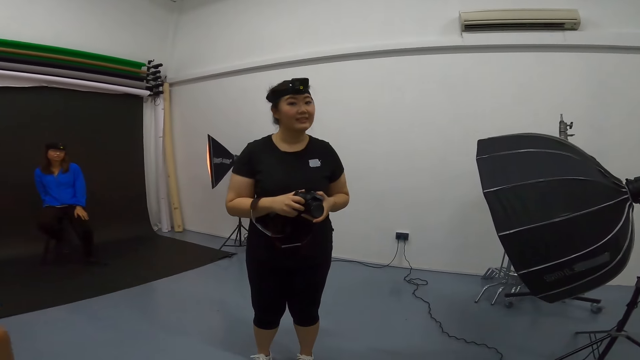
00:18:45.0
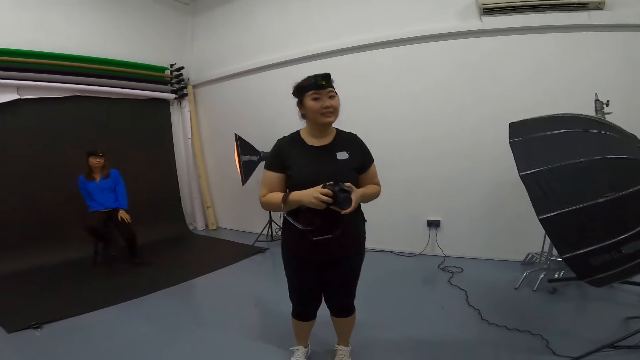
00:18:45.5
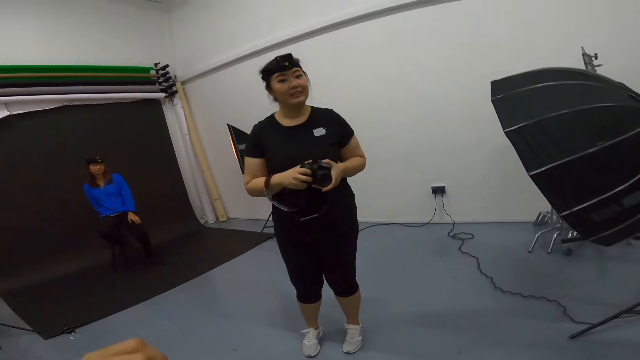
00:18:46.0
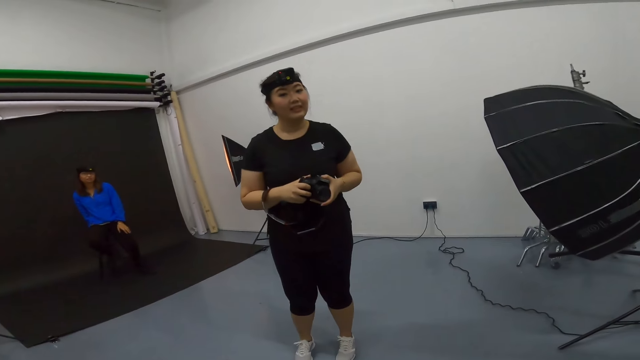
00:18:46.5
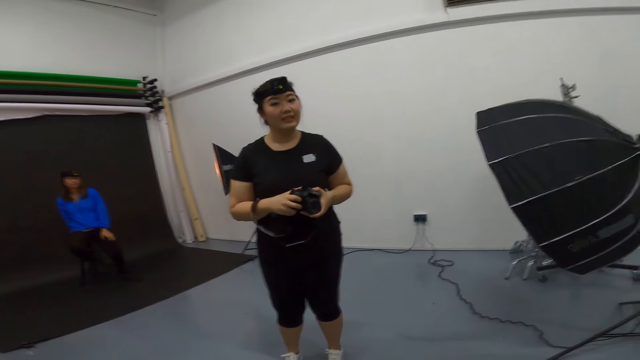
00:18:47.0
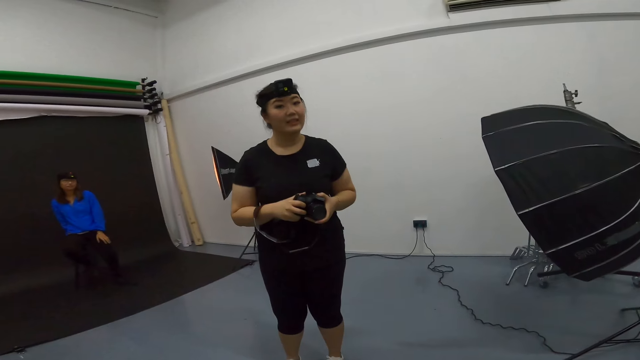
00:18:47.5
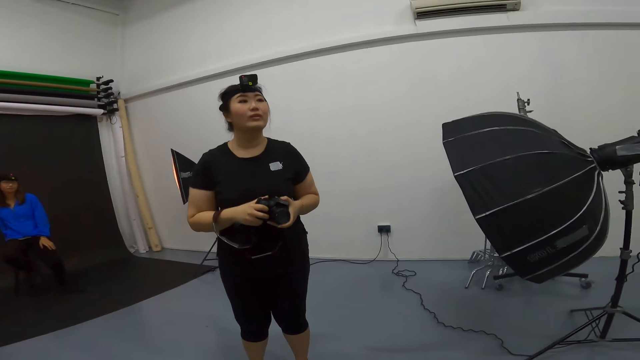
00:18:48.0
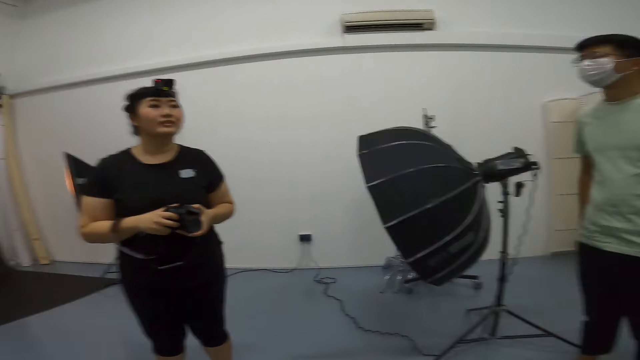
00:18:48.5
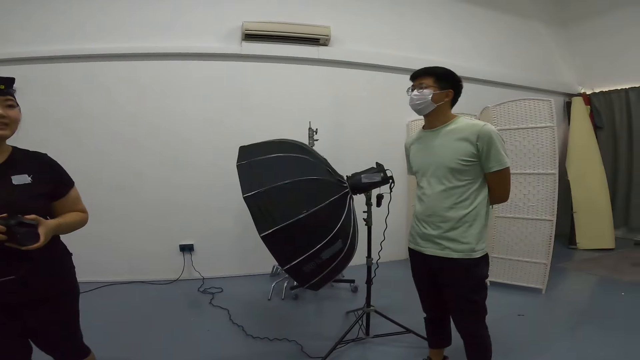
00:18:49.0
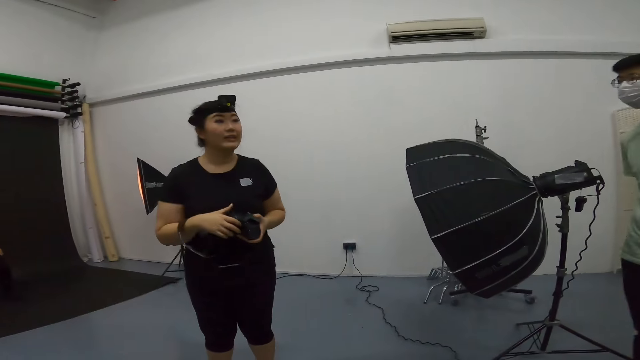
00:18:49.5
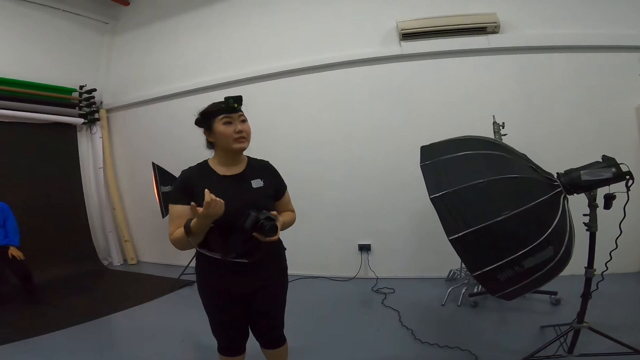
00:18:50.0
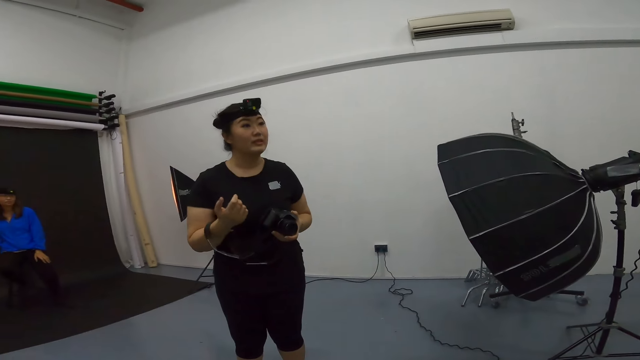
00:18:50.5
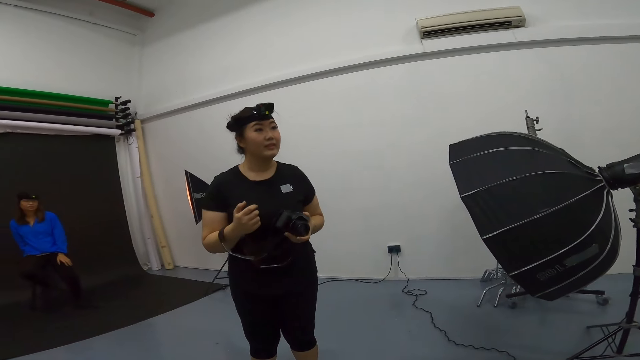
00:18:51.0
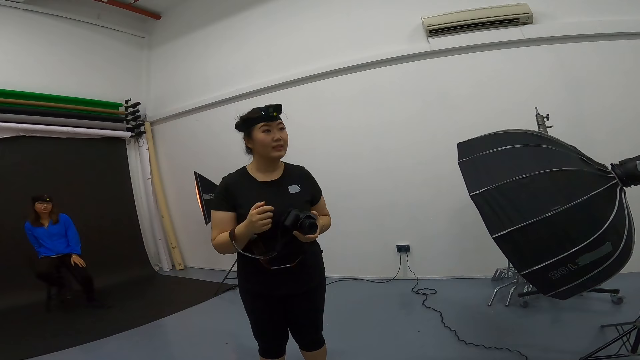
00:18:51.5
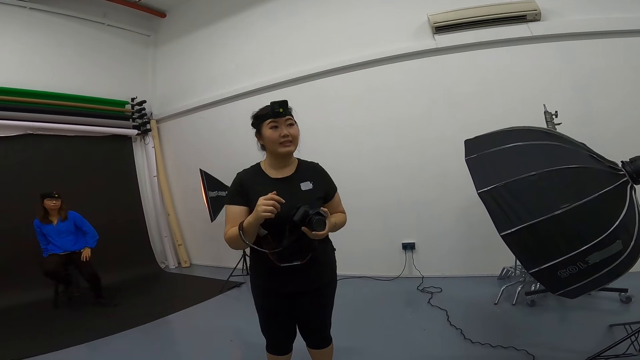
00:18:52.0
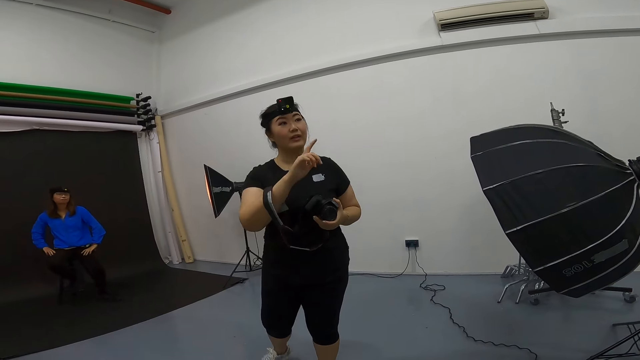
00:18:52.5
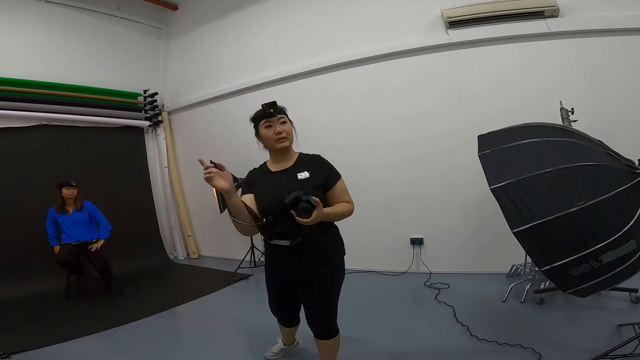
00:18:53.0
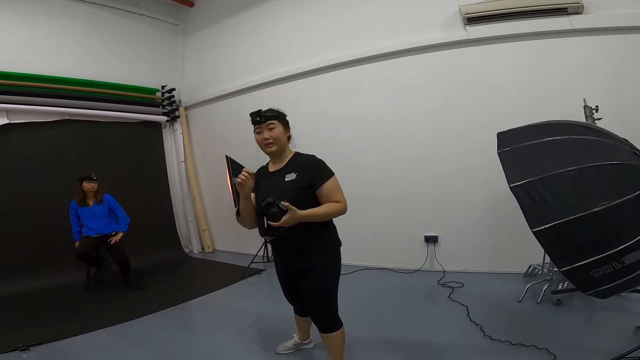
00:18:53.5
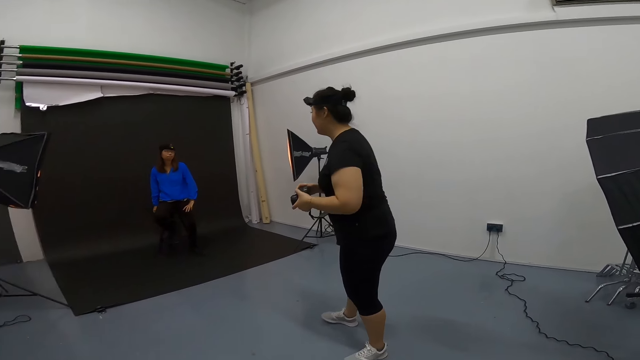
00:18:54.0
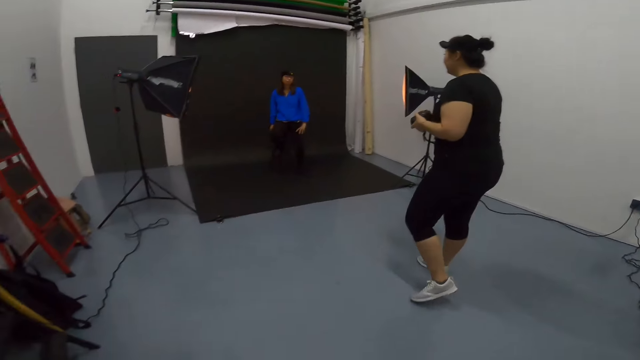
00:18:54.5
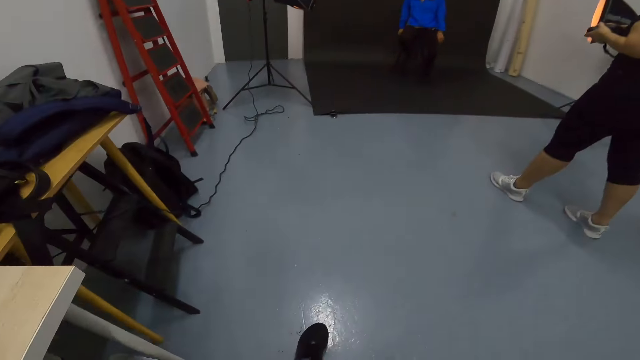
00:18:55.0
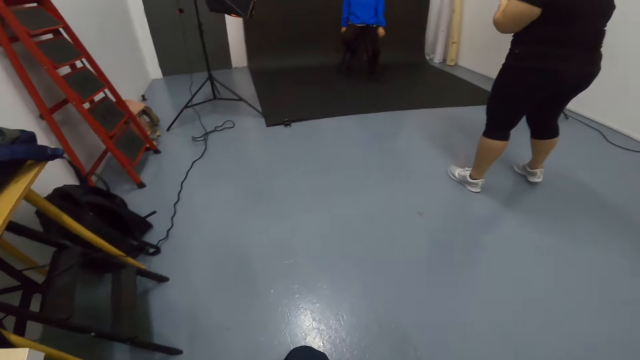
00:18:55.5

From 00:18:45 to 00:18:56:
The camera wearer converses with a woman and a man.

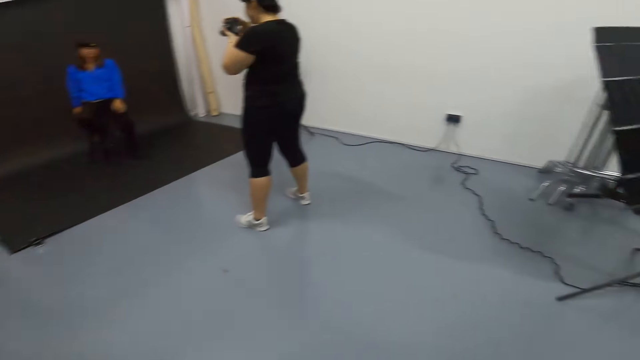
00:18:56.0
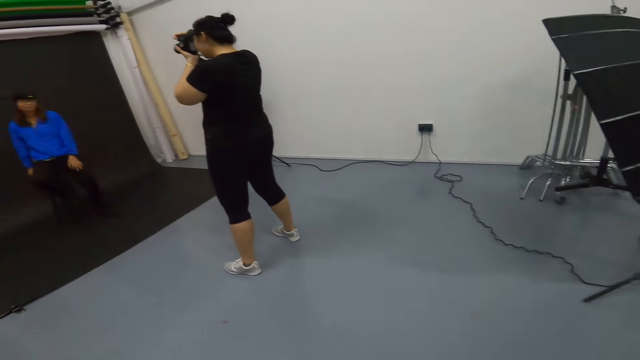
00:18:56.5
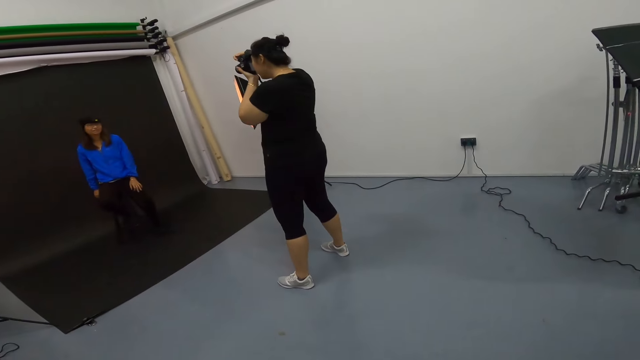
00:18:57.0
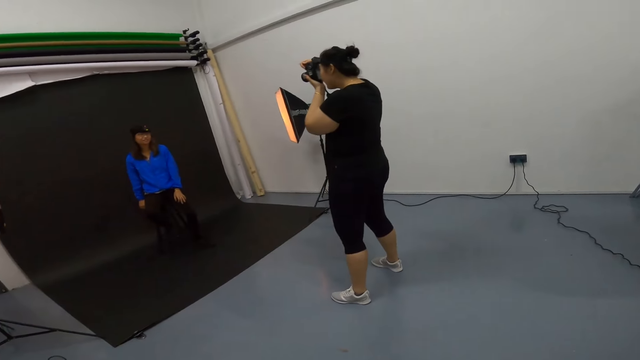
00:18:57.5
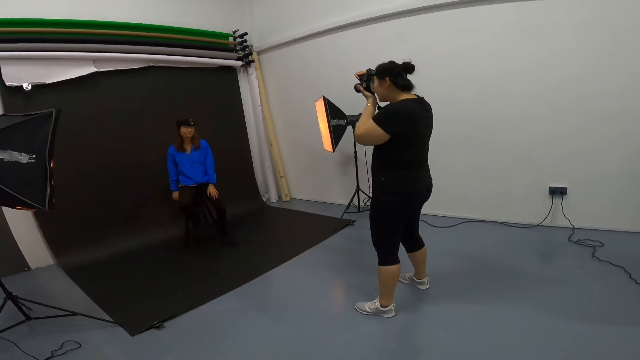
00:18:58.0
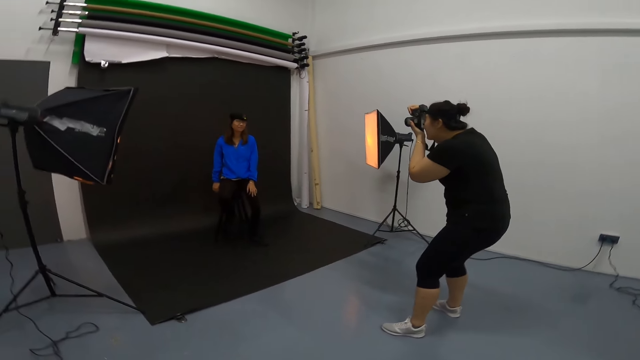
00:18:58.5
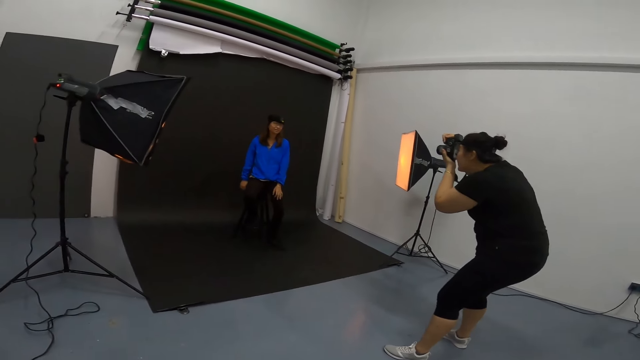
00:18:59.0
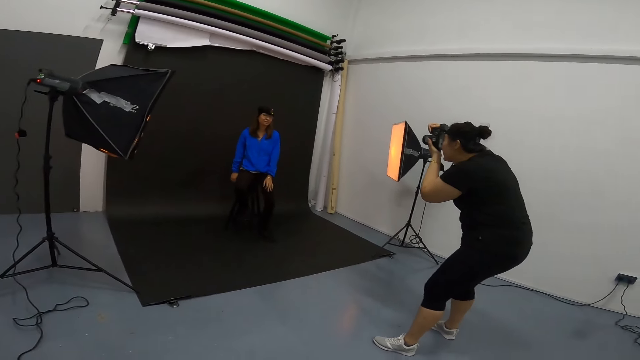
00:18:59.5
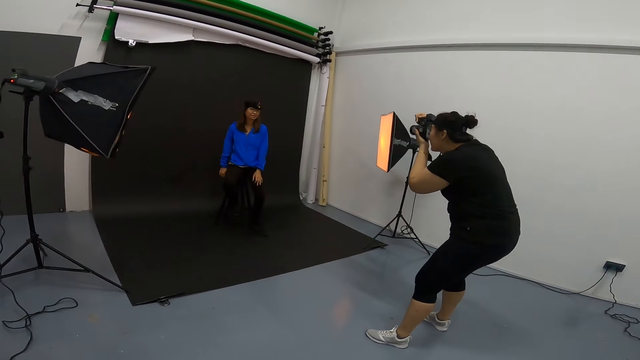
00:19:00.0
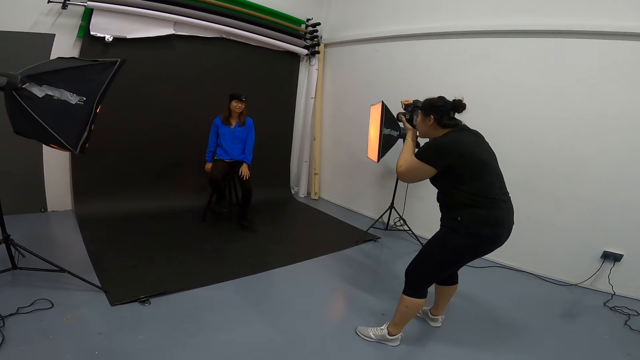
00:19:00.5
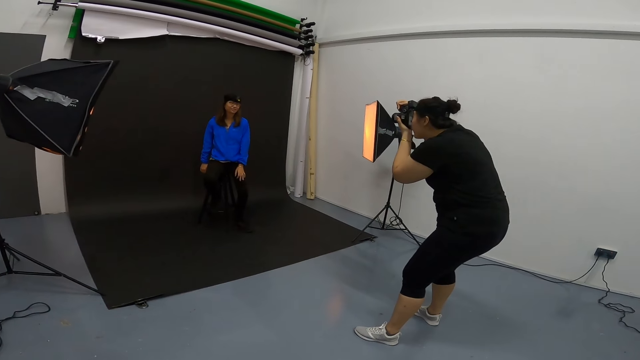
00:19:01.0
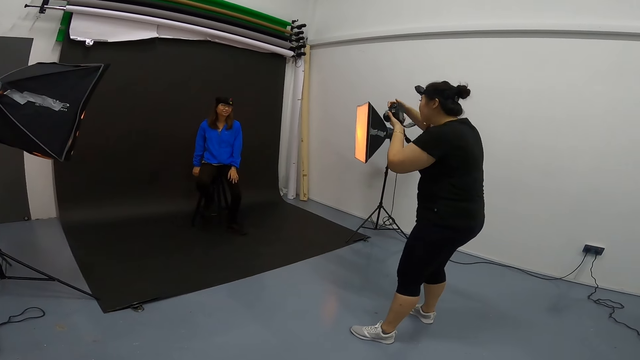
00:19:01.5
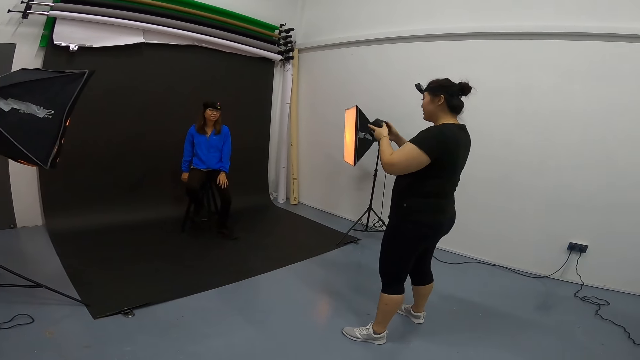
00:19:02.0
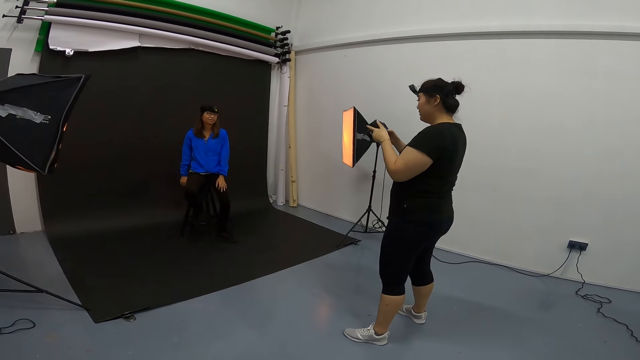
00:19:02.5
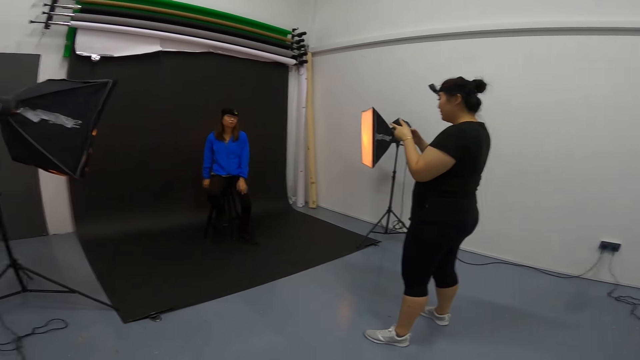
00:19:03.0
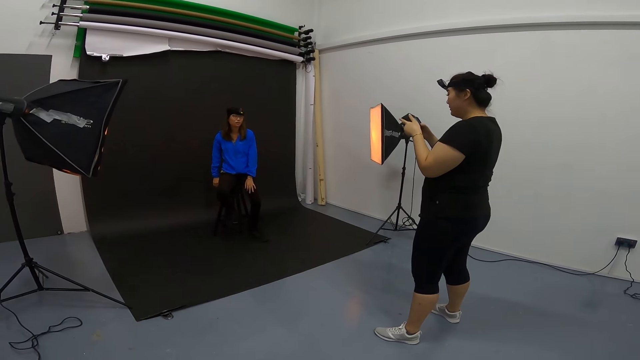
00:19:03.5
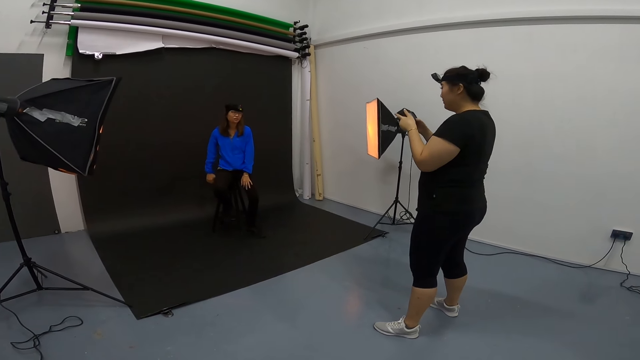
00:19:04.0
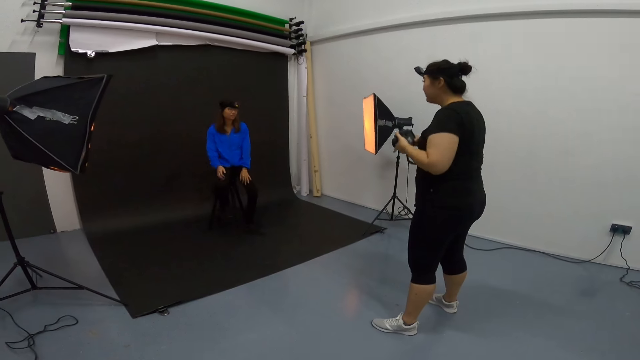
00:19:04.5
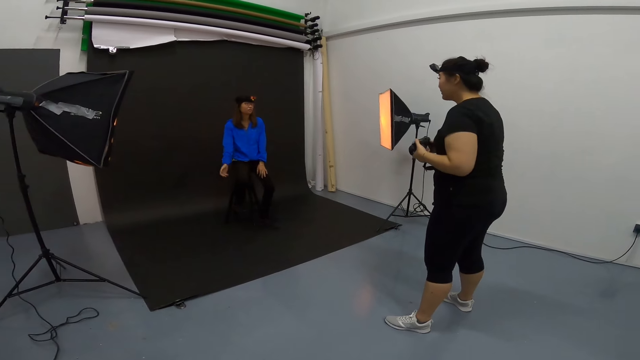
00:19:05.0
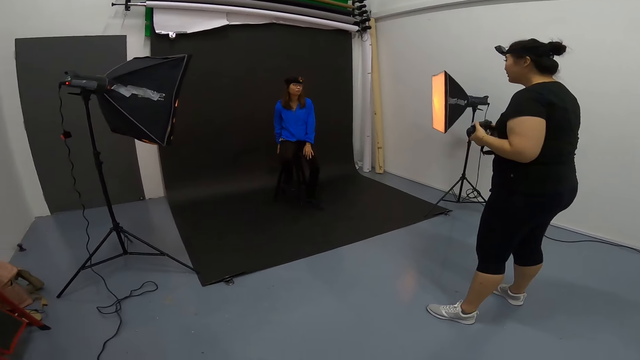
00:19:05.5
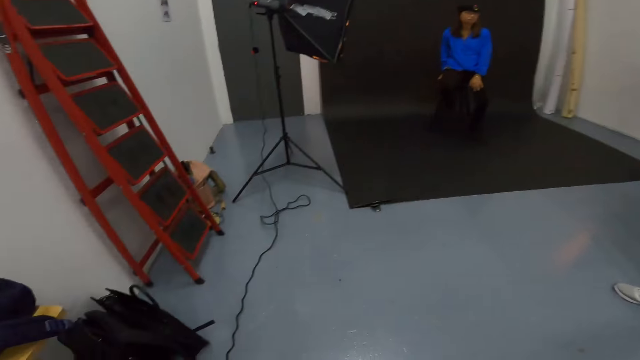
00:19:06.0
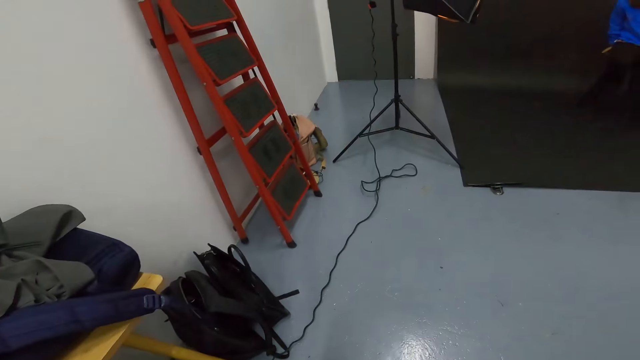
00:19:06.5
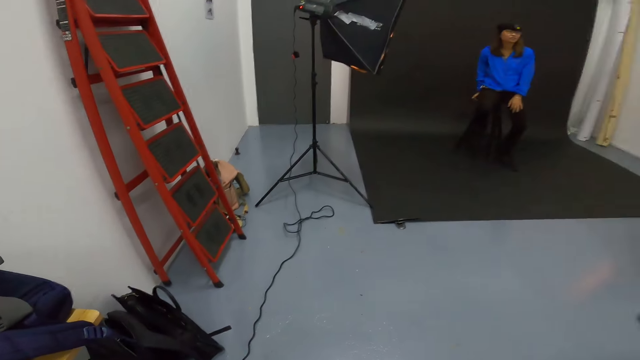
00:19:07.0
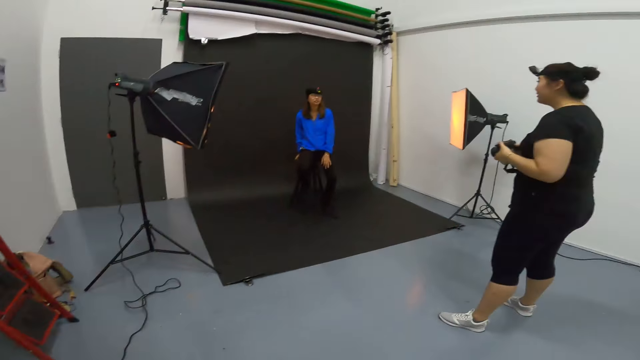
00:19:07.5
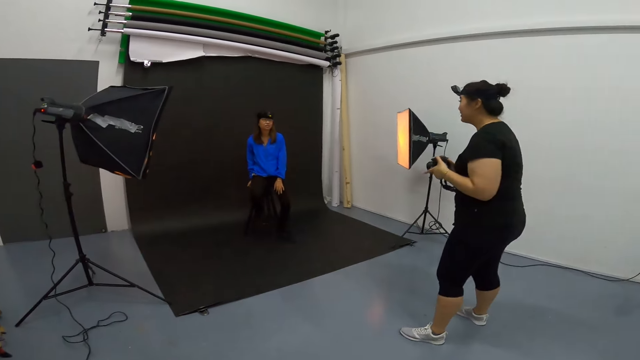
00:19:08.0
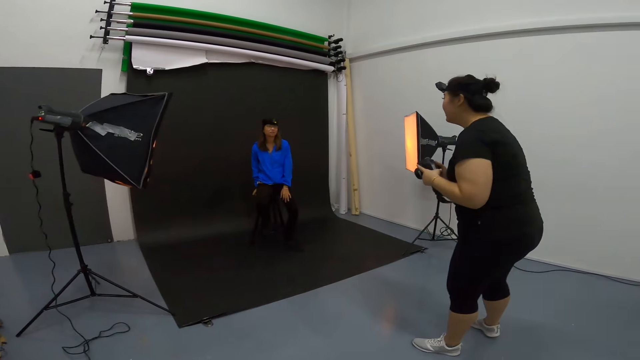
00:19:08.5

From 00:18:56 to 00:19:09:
A woman takes photos of another woman. The first woman checks the camera as they converse.
